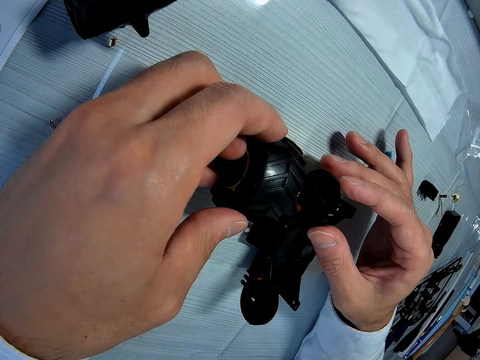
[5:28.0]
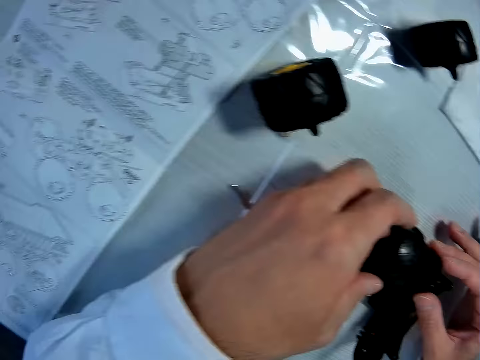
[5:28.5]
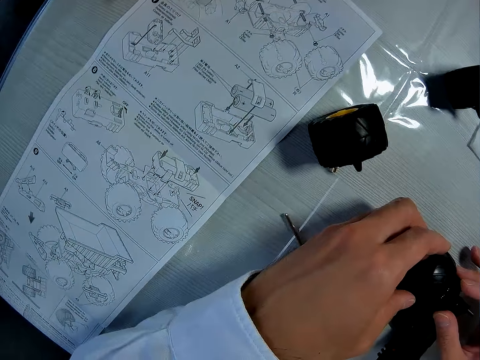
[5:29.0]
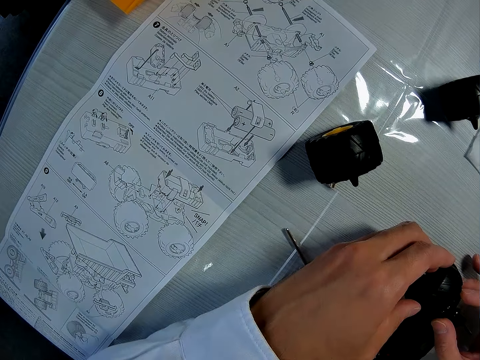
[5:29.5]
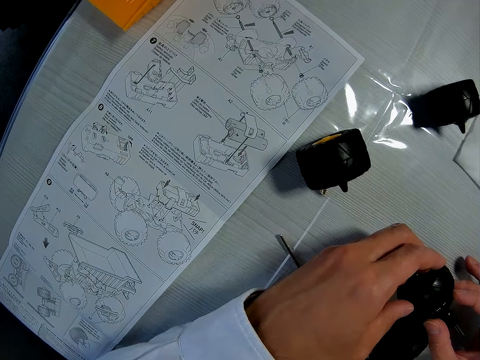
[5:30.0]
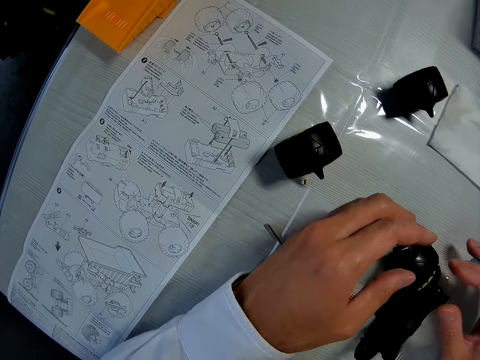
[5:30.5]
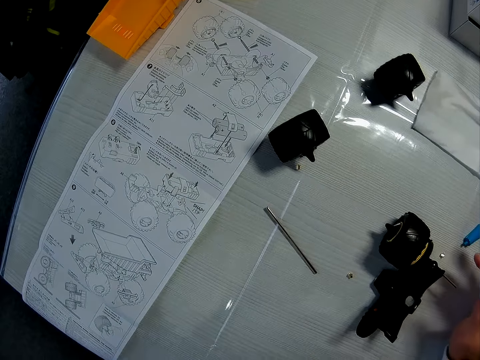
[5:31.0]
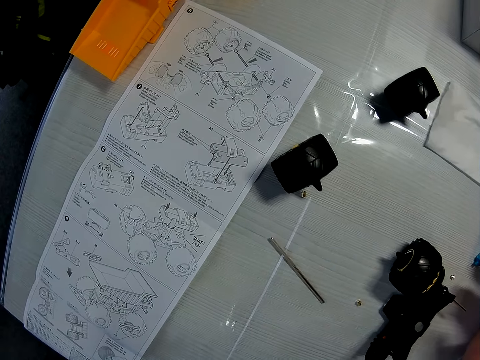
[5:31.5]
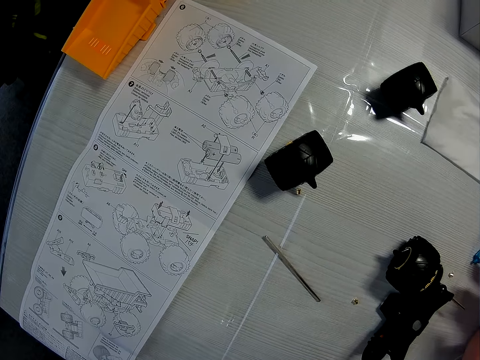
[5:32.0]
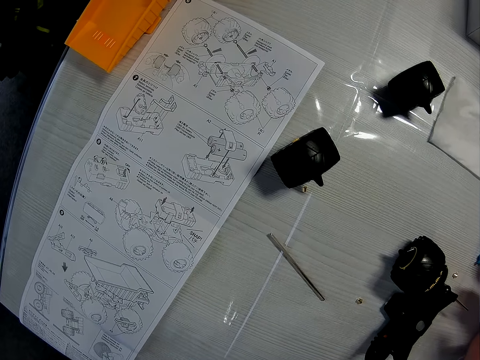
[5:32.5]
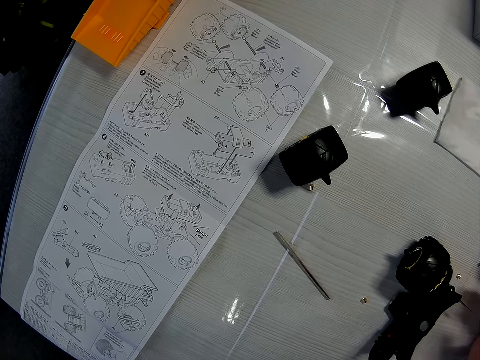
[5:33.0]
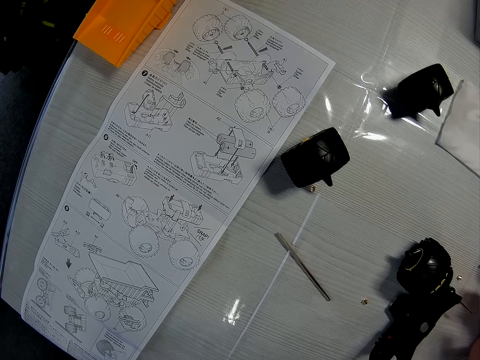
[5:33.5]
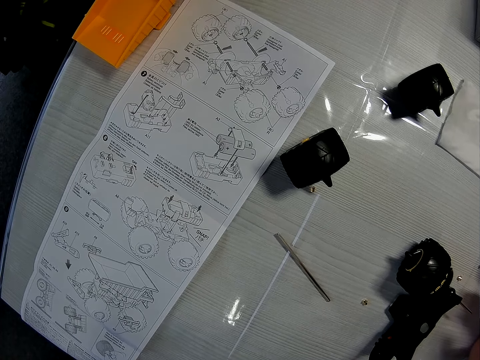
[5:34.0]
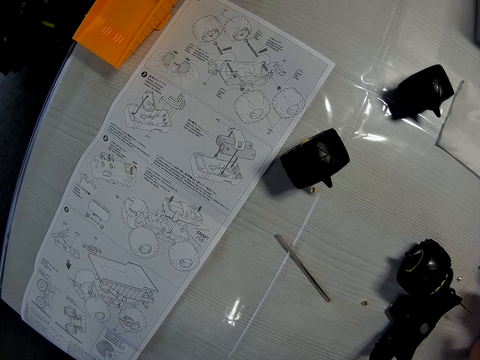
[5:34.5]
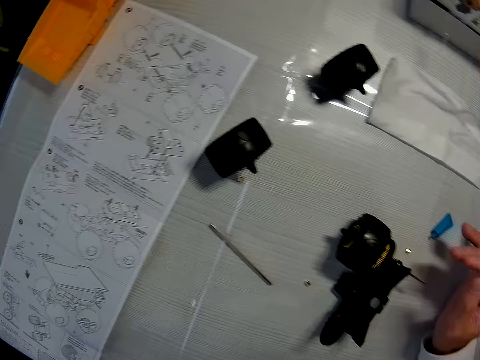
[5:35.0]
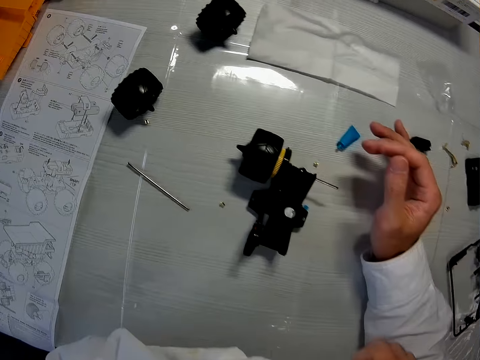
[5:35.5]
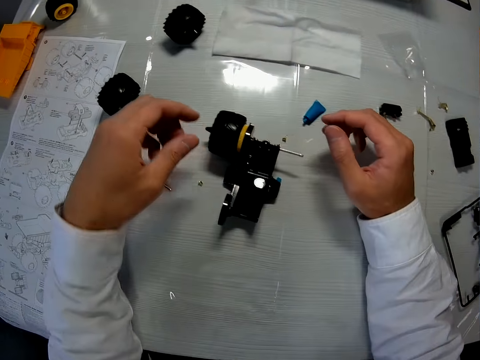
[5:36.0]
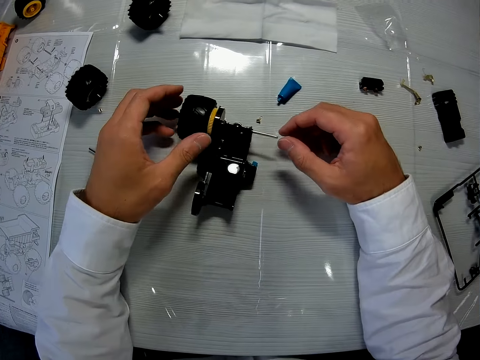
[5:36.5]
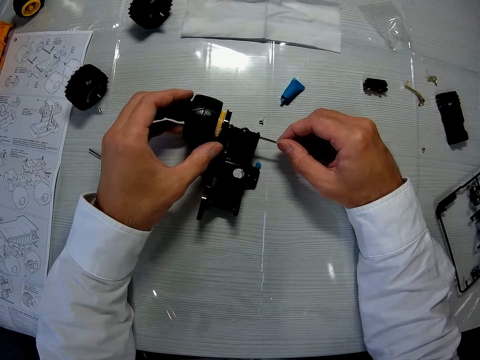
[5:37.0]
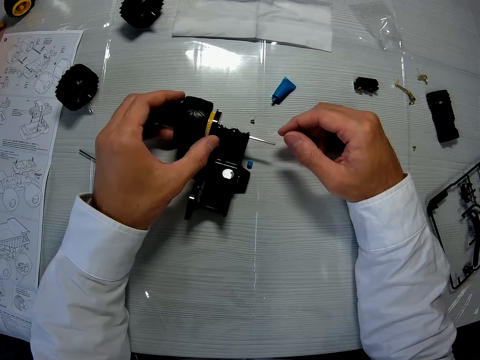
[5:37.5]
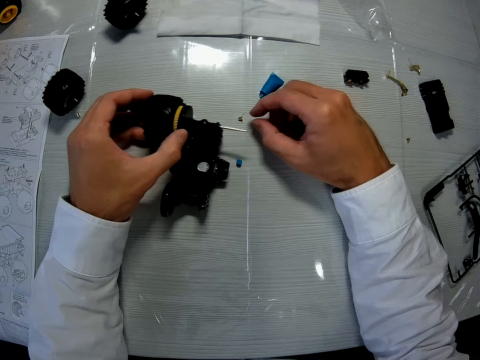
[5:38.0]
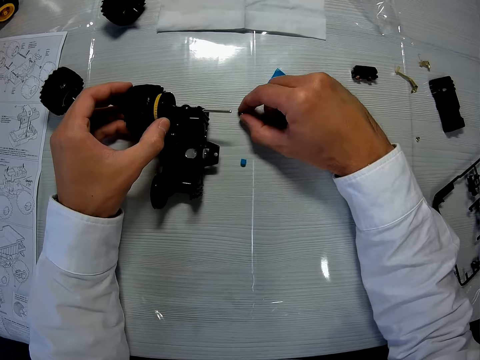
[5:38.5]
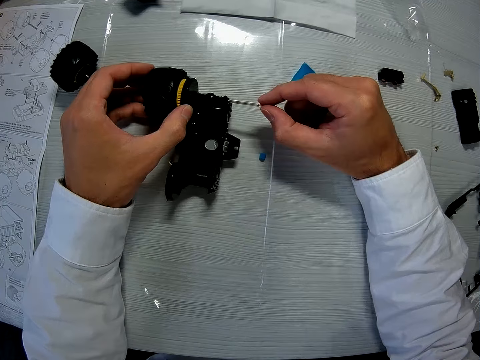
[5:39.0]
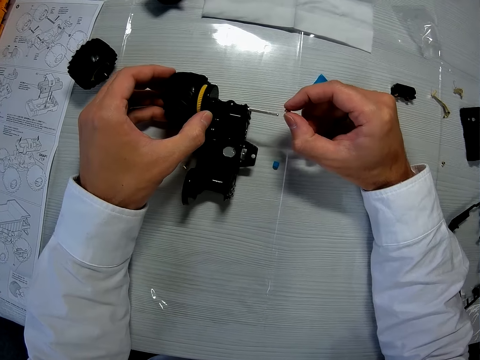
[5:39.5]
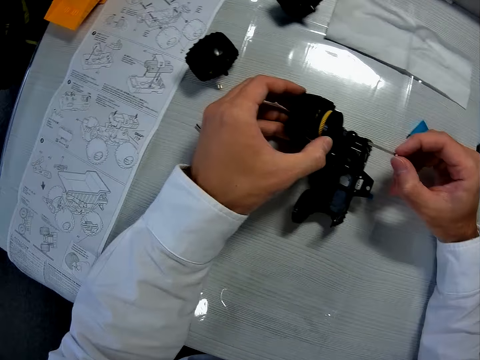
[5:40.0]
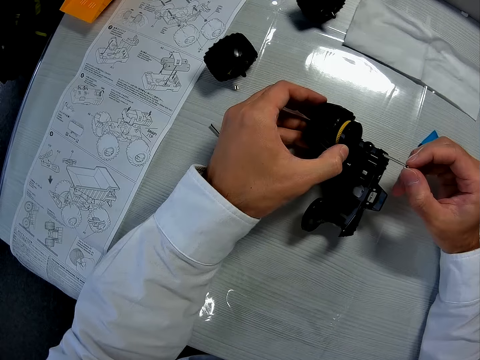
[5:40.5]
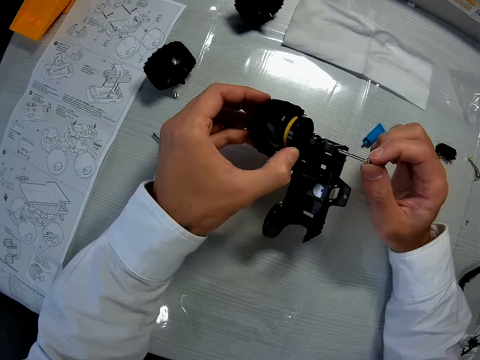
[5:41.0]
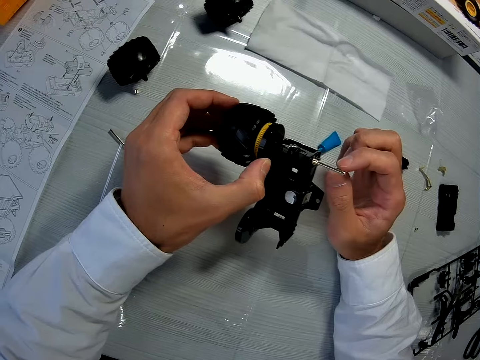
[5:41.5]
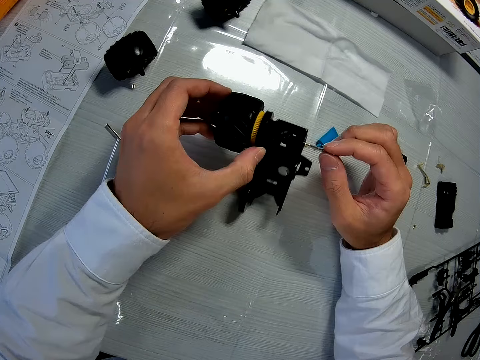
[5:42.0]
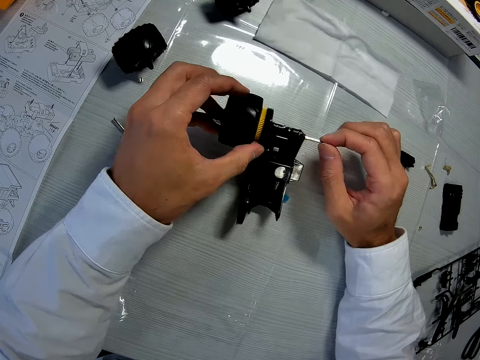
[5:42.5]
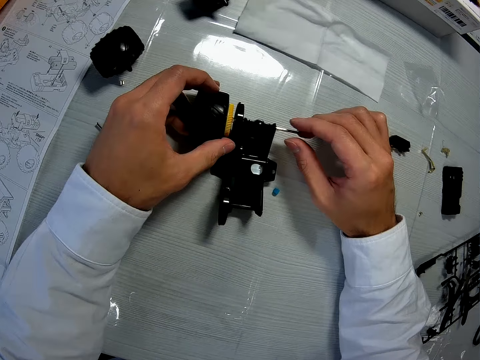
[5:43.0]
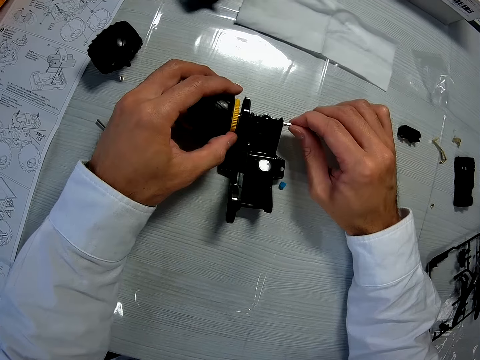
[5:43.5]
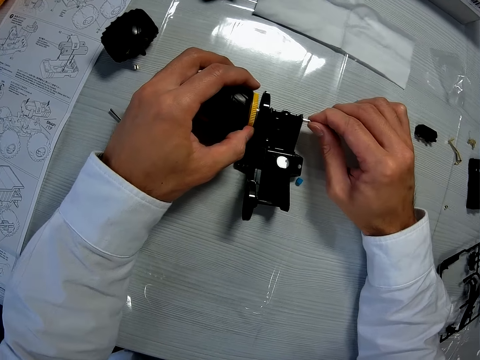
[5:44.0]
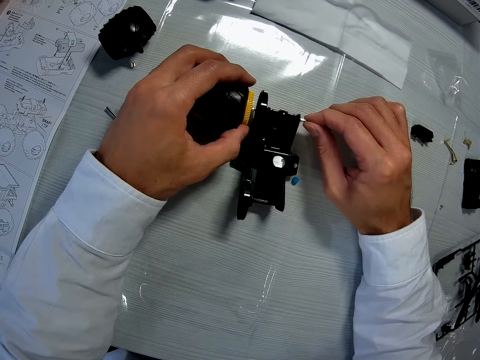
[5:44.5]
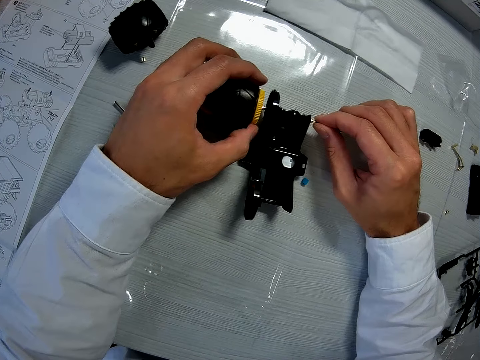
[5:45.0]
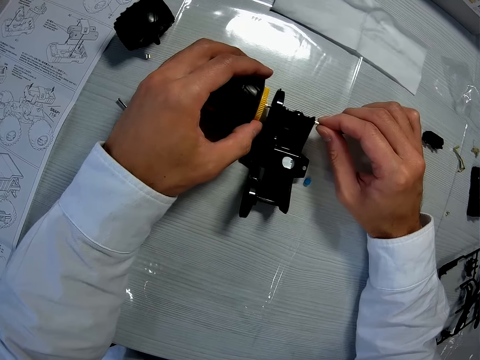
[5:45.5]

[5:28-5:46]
The camera wearer lifts his hands from the part of the toy. He looks around the table. He holds the part of the toy. He picks up a washer from the table. He puts the washer in the mechanism. He places the parts of the toy on the table.

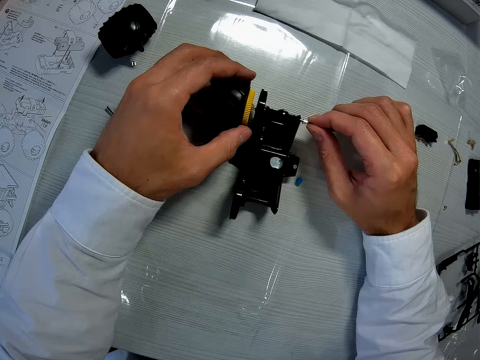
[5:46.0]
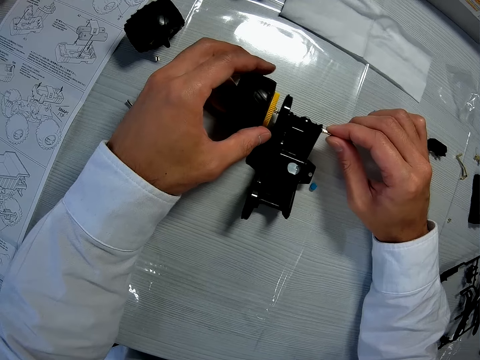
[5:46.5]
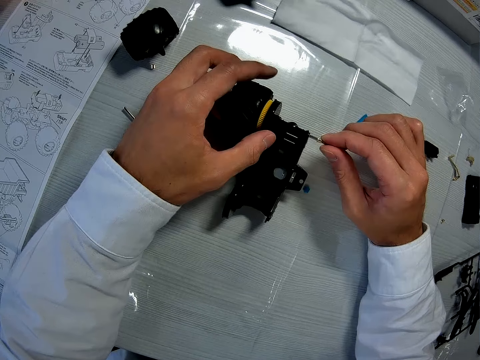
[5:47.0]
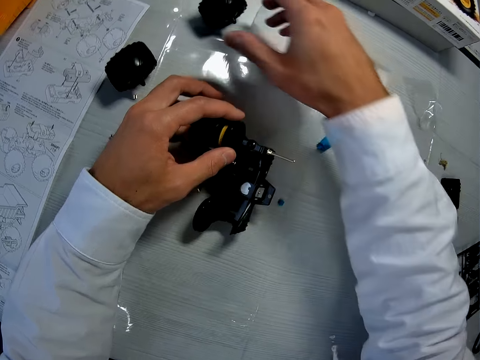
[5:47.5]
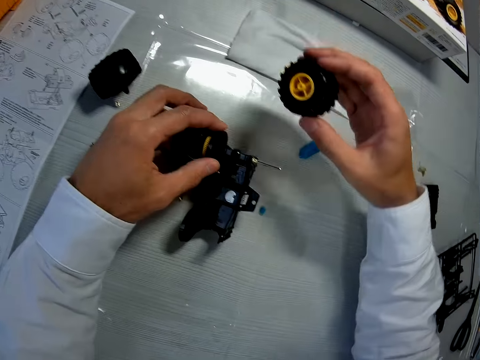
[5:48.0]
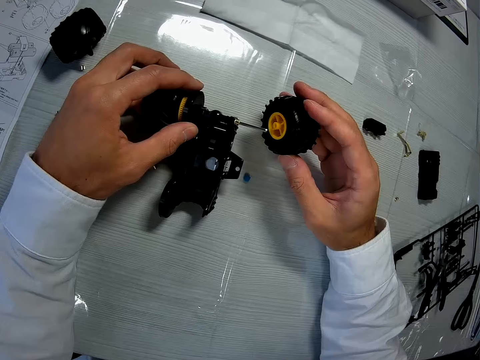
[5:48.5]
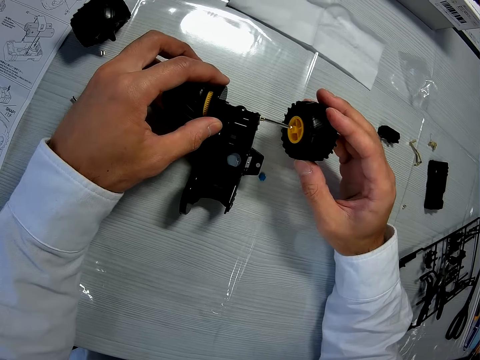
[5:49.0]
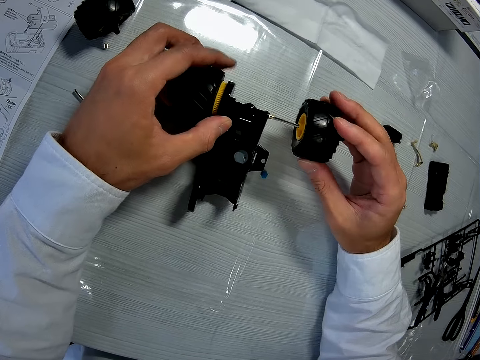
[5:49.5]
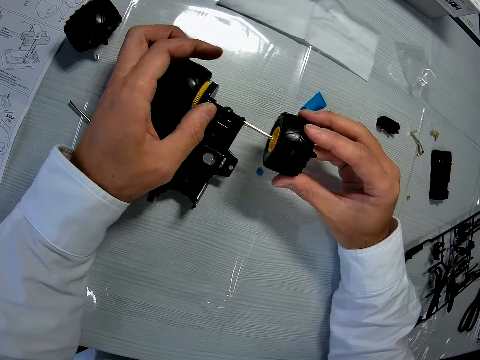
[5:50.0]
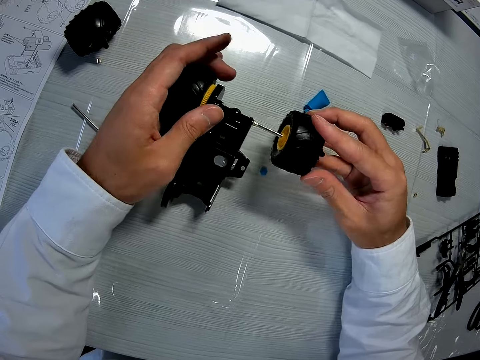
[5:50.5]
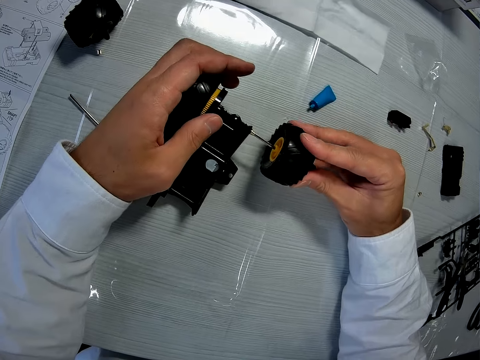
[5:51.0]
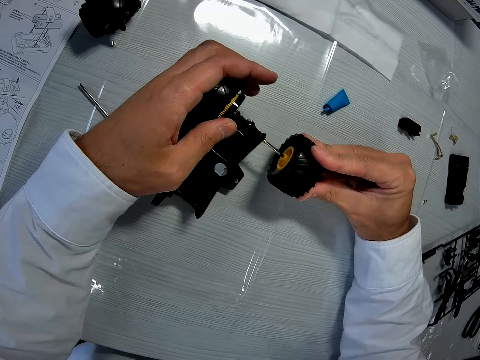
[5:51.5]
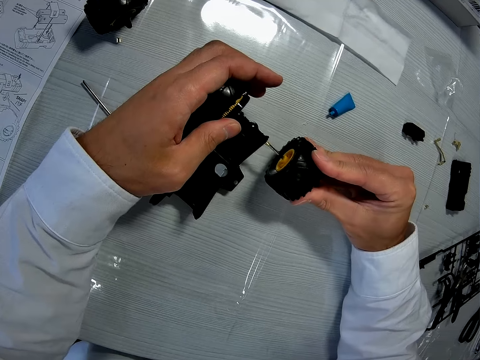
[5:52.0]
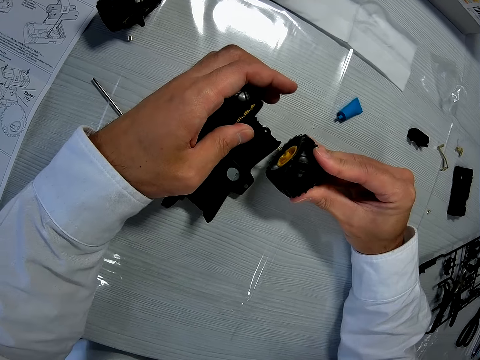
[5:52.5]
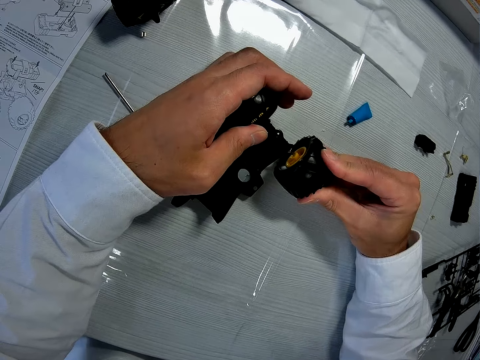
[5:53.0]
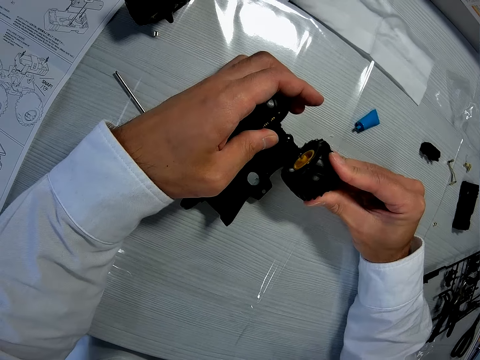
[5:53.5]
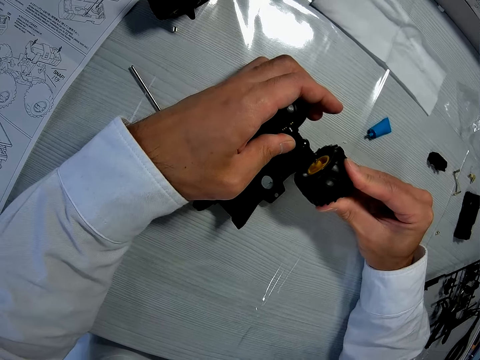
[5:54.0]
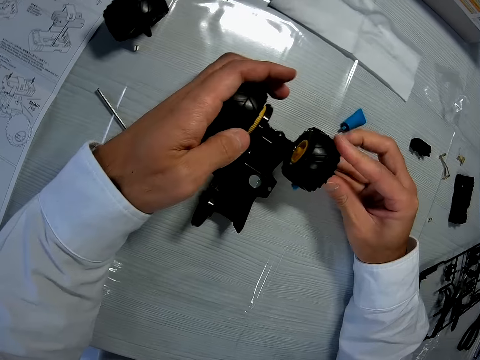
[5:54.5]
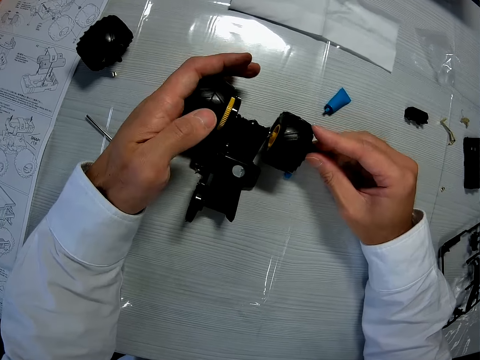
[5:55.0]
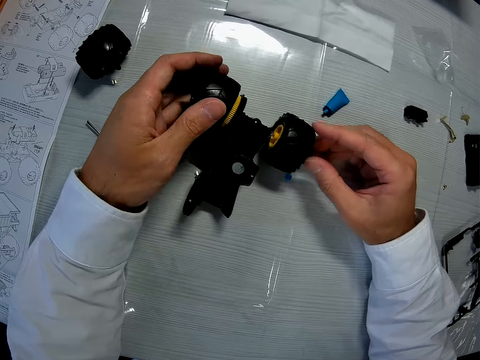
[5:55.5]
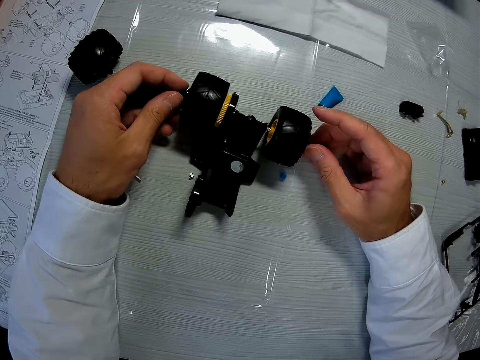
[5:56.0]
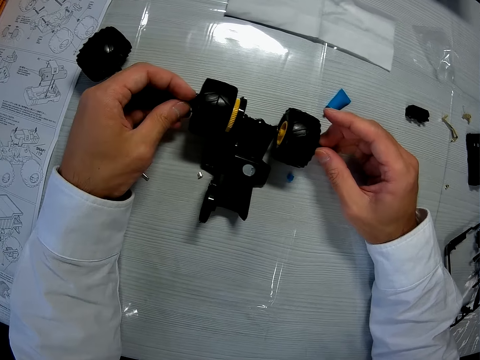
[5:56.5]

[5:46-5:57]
The camera wearer picks up another tire from the table. They fix the tire on another part of the metal rod. They hold the fixed parts of the toy.
